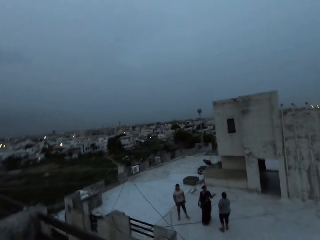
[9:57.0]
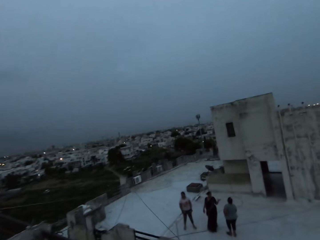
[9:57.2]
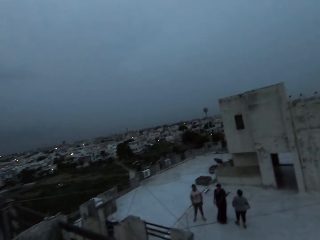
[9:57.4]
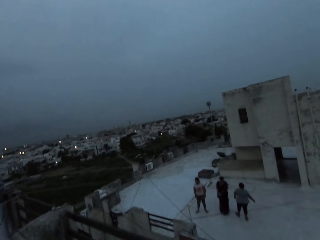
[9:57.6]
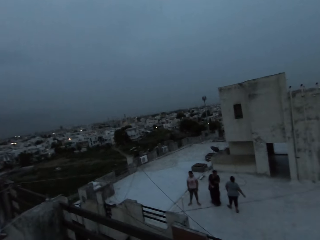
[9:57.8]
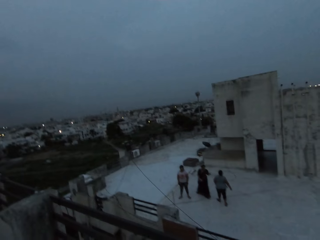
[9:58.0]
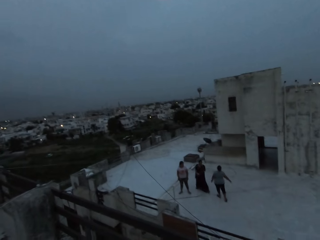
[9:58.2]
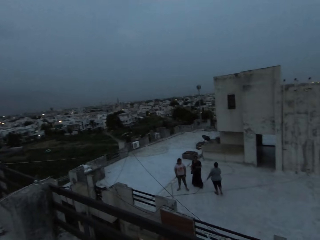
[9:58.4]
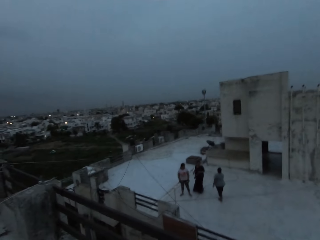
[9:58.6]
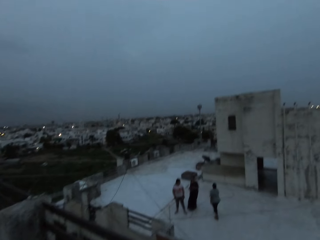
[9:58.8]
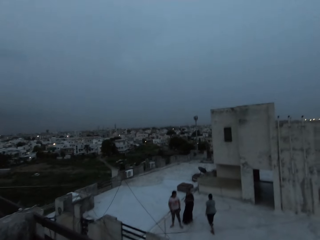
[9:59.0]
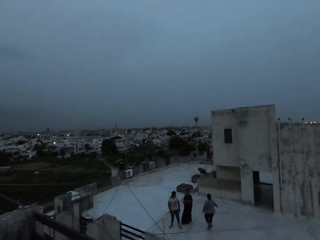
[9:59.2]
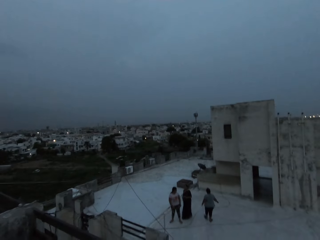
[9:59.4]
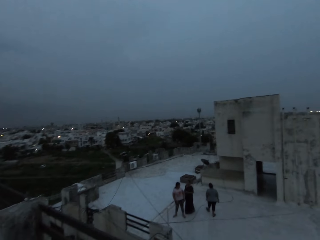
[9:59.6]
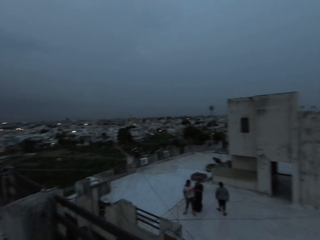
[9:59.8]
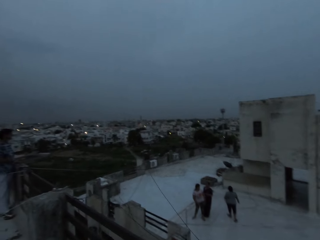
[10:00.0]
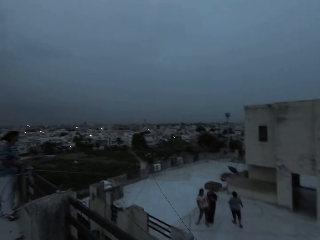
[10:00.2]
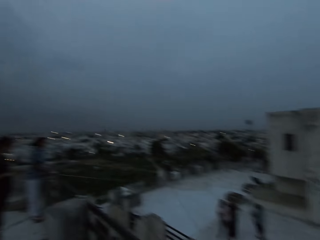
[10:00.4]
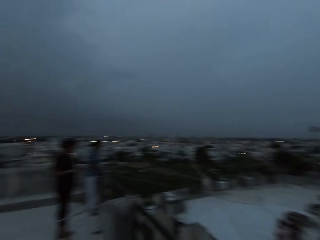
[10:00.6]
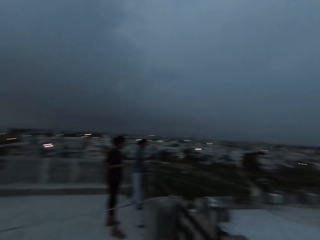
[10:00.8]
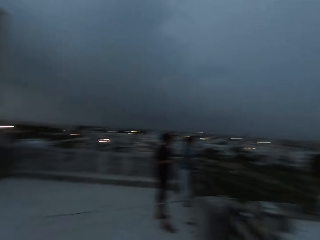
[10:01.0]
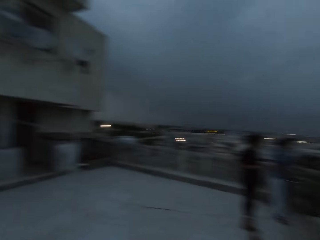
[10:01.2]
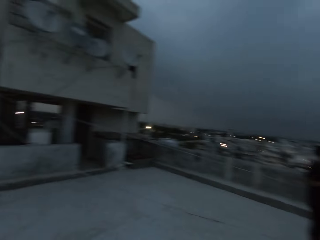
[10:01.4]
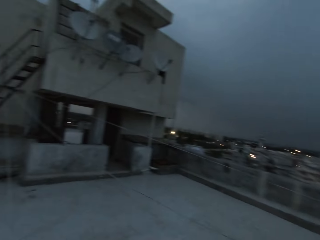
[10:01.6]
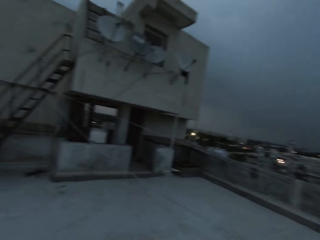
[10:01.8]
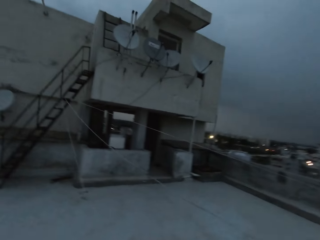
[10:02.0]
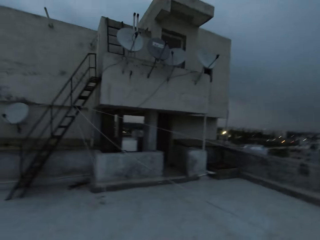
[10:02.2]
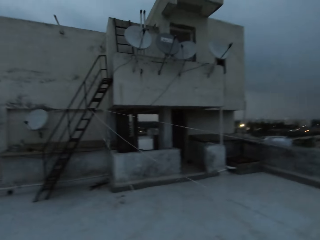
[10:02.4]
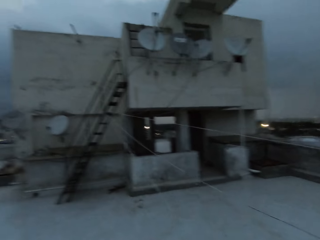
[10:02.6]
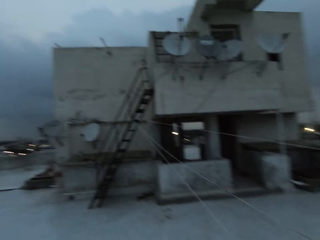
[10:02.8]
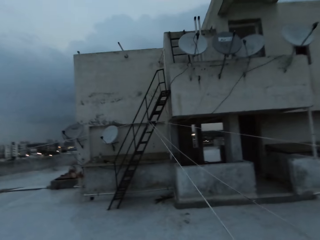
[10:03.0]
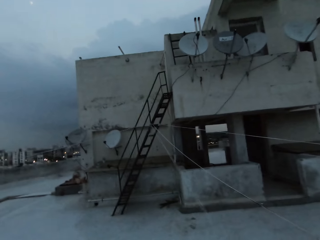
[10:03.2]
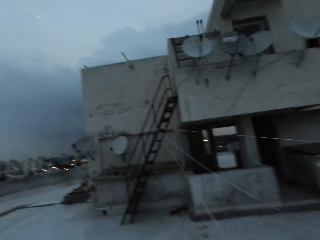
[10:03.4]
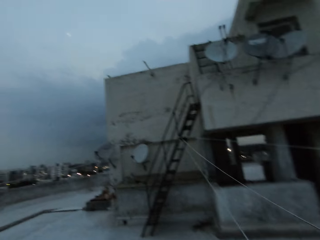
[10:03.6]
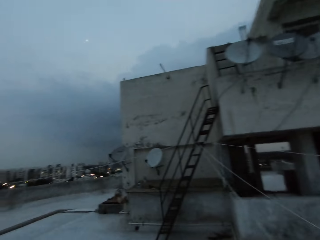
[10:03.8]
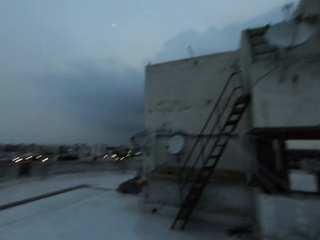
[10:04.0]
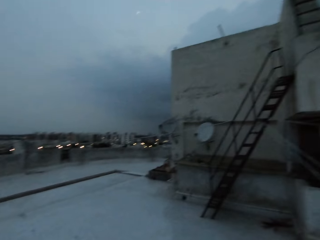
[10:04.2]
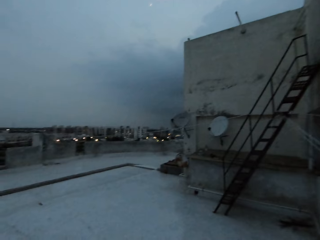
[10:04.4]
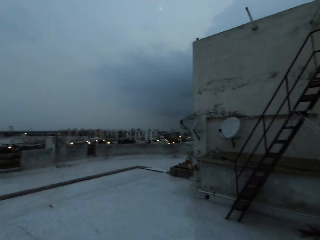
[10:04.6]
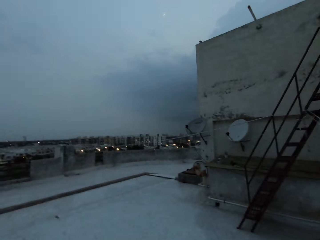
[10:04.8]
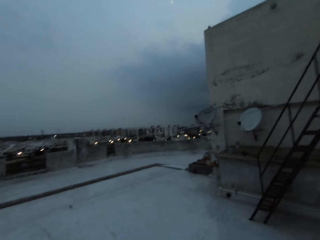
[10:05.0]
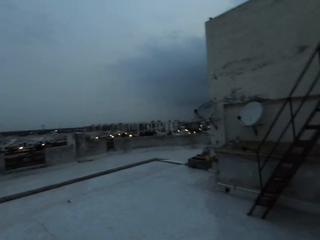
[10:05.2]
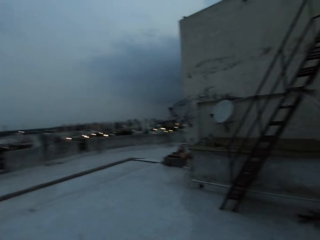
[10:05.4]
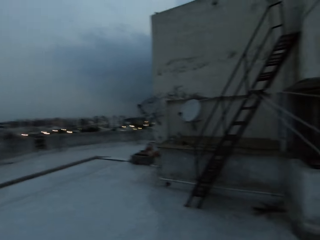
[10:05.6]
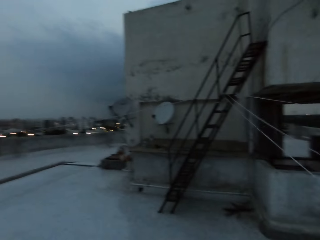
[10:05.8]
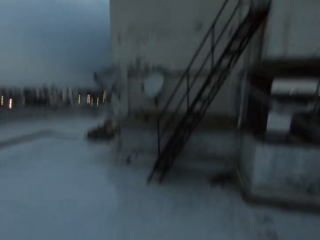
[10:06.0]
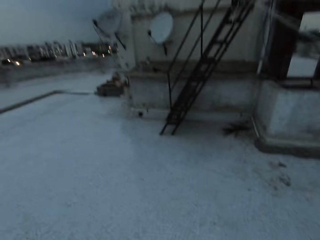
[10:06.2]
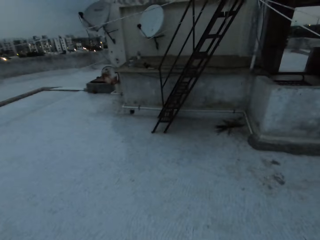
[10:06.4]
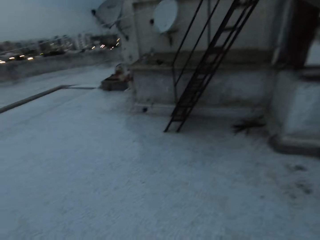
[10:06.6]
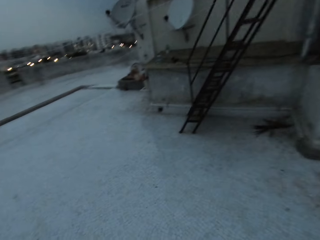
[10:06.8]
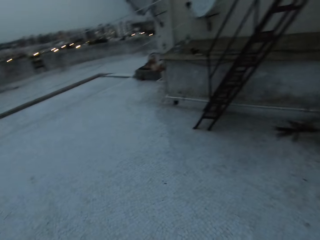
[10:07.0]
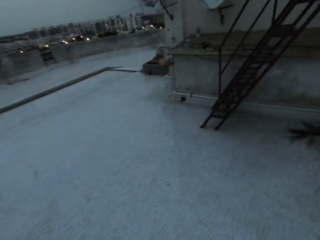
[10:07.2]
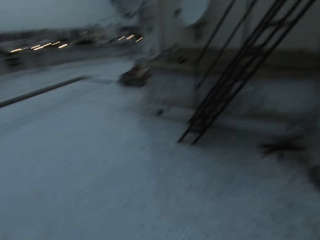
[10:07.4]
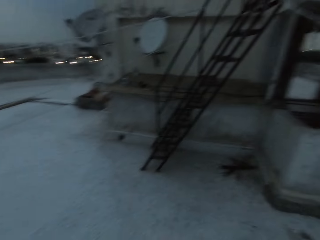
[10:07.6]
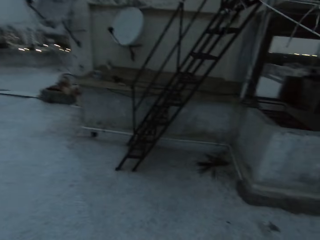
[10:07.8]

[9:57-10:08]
A woman interacts with another woman. The camera wearer looks around. They walk around.

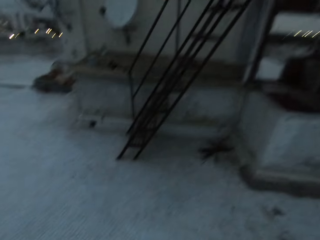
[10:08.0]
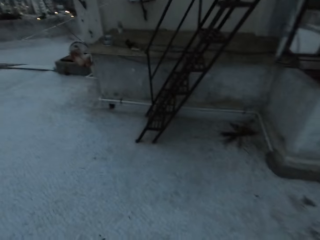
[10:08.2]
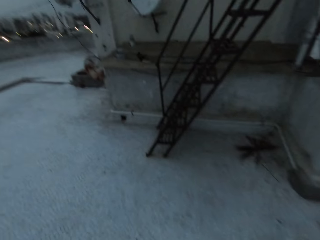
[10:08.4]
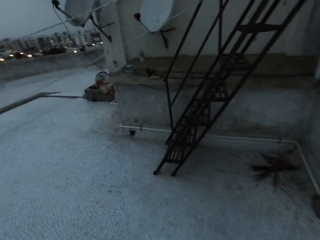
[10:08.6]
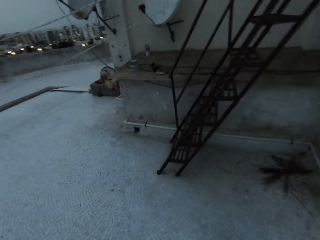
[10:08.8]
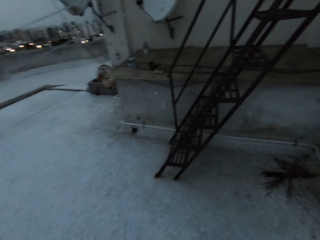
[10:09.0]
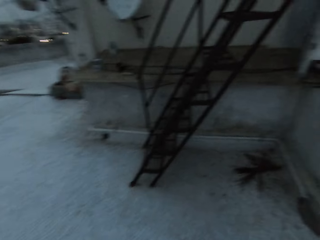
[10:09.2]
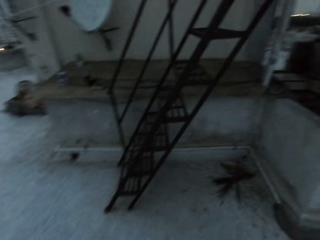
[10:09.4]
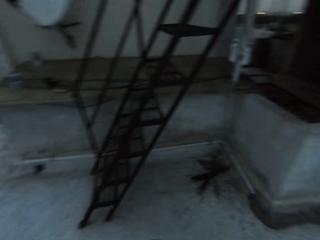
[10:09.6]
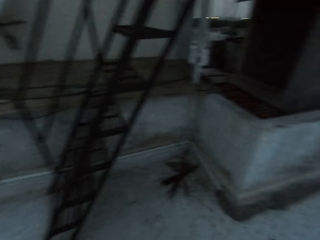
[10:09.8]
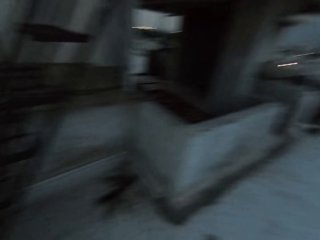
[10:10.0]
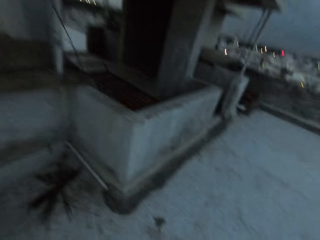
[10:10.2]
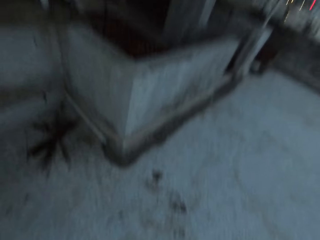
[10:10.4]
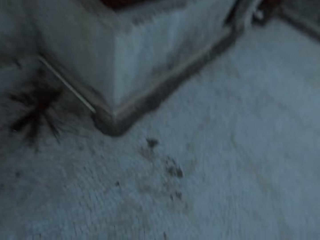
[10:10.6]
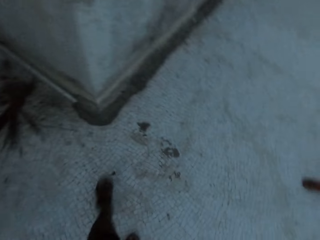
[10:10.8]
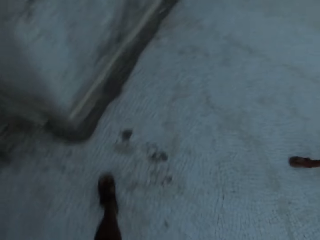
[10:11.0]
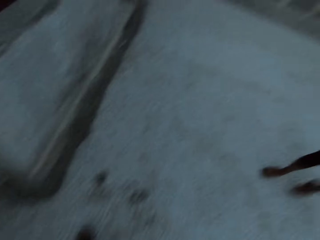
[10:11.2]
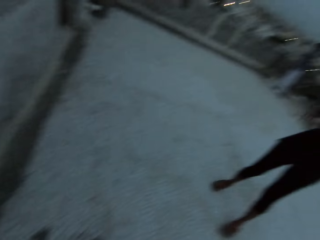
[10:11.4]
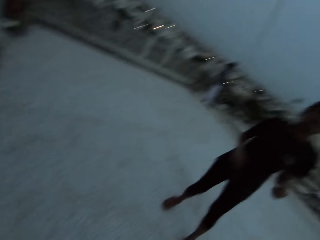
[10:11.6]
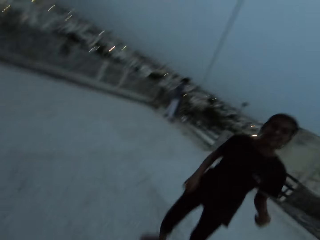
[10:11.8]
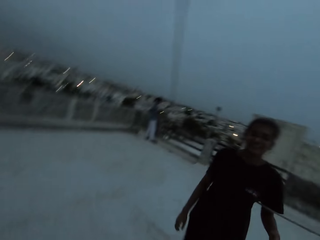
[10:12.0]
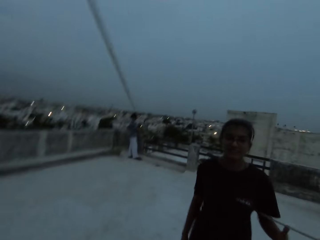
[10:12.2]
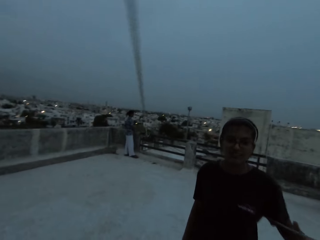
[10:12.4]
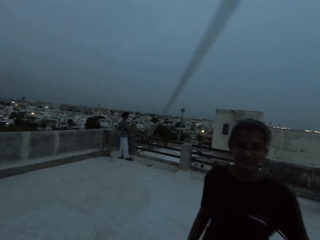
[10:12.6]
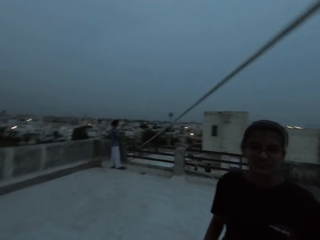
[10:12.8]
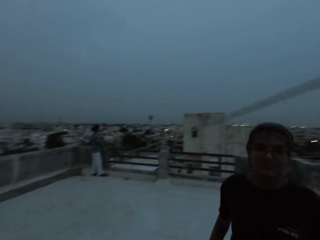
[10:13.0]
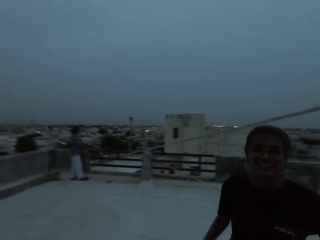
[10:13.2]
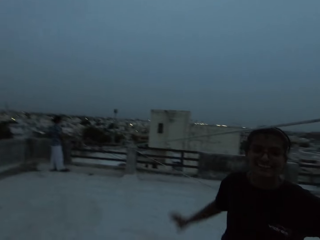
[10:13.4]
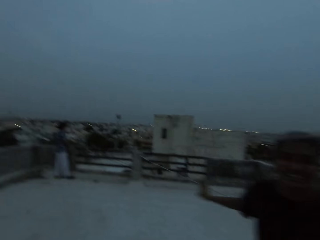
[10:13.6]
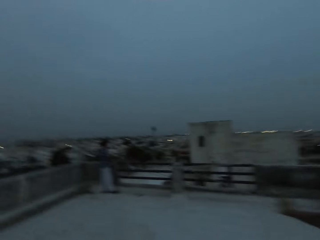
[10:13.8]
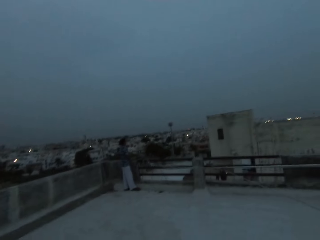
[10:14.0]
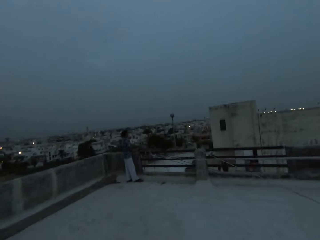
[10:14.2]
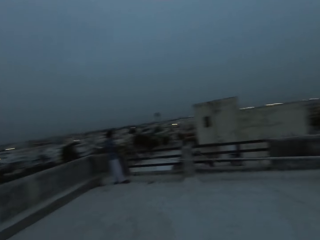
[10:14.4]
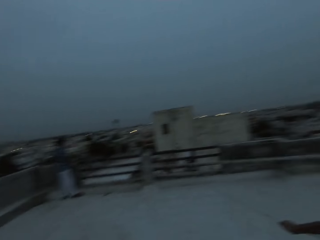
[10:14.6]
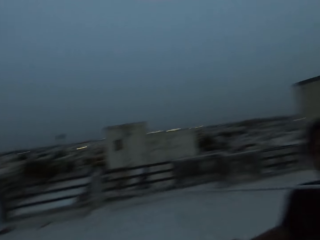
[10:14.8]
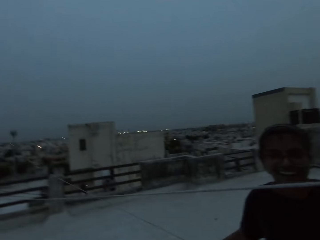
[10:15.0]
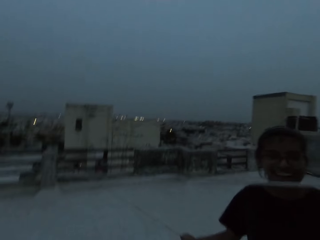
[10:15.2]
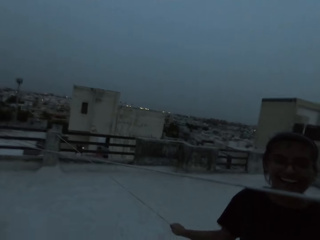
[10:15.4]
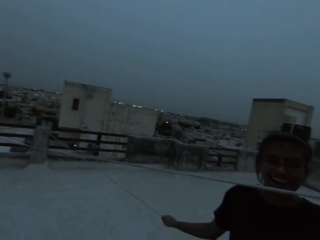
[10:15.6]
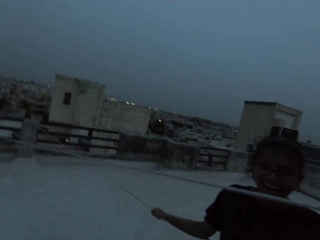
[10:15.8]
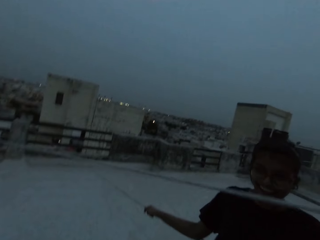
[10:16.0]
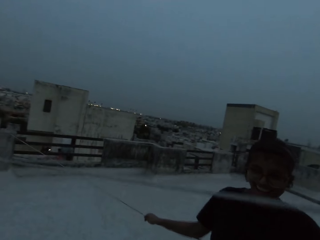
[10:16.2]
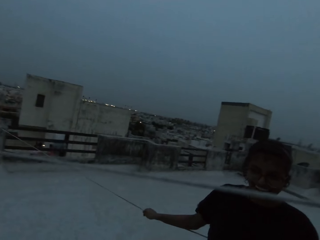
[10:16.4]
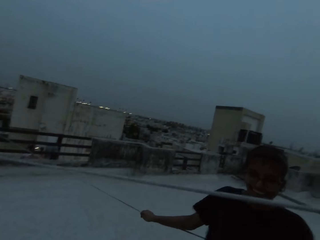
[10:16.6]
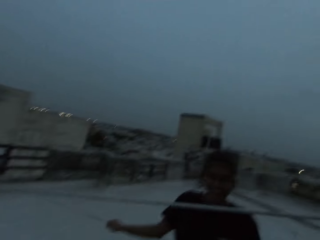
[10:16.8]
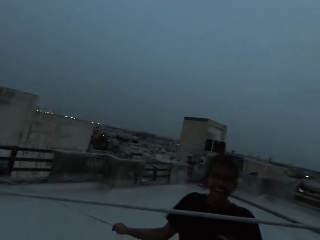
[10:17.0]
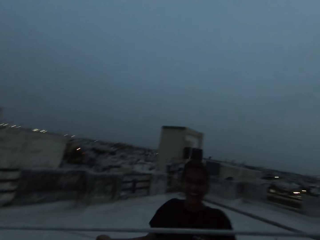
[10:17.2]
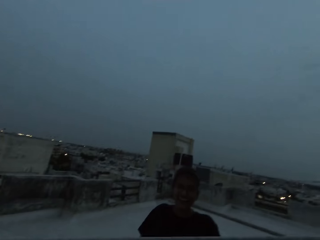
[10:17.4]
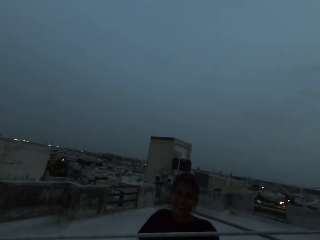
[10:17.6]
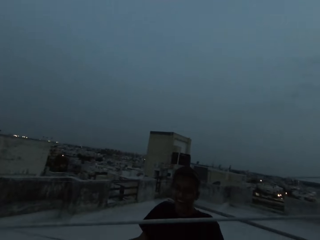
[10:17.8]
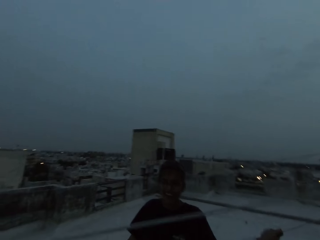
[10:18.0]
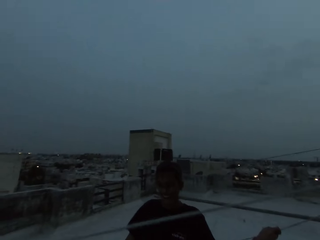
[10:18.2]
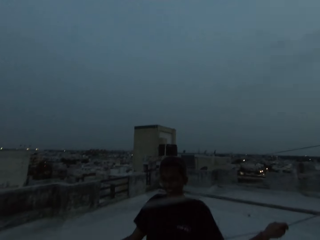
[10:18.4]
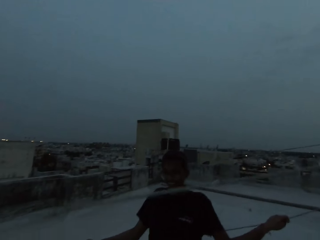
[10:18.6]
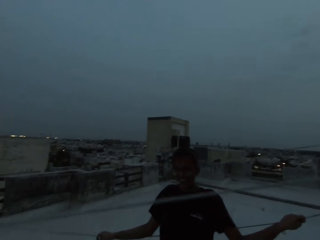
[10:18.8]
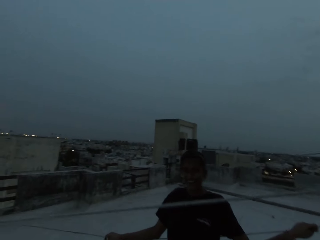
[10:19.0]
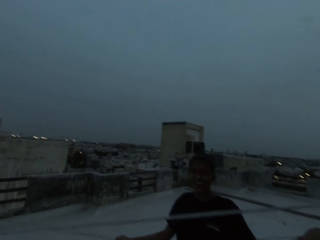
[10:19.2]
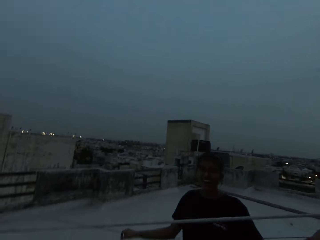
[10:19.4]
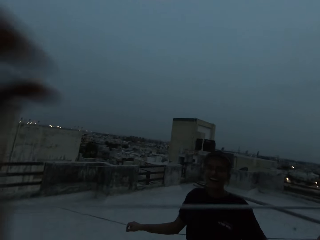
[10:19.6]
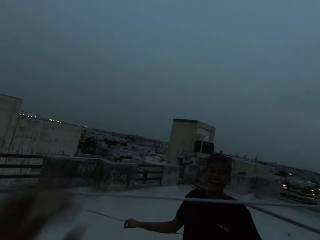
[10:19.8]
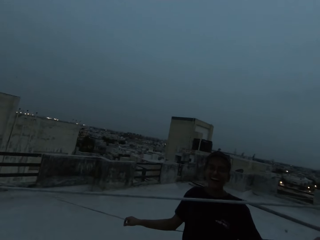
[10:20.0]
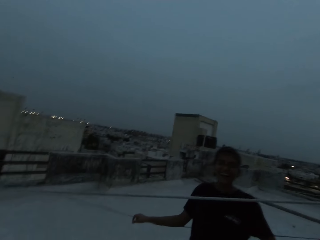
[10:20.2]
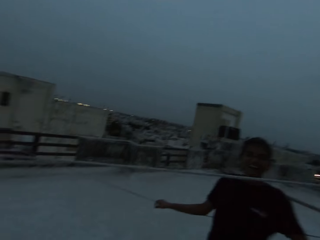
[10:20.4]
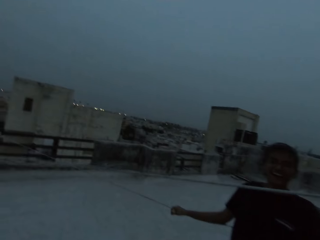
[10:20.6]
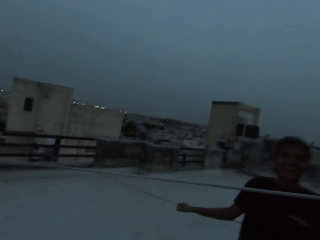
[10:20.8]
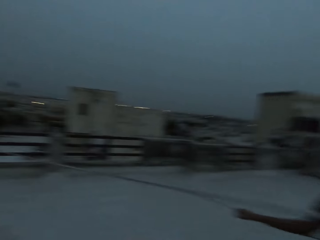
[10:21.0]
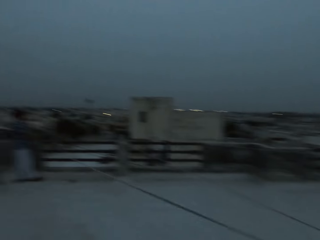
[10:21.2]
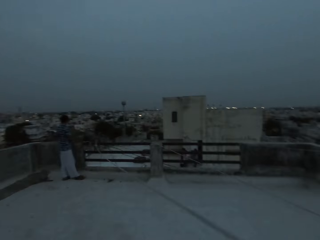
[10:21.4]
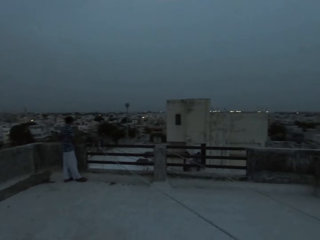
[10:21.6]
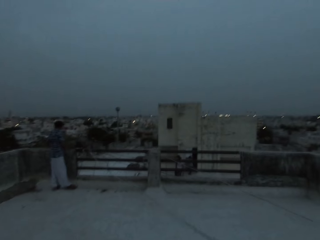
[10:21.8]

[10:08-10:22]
A woman interacts with the camera wearer. The woman holds a rope on the wall with her hands. The camera wearer interacts with the woman.
